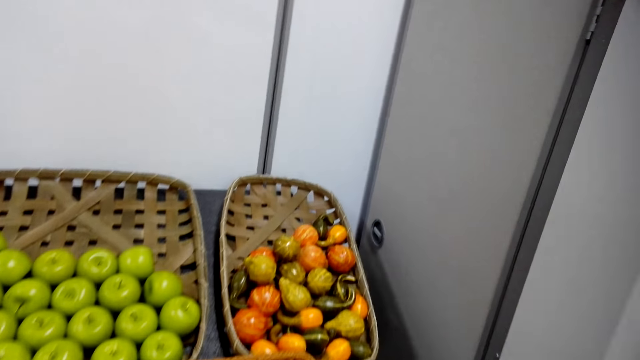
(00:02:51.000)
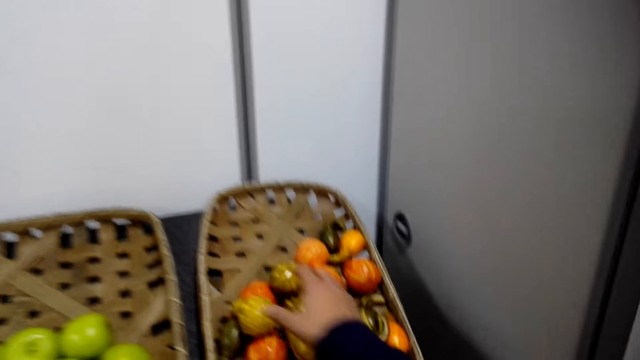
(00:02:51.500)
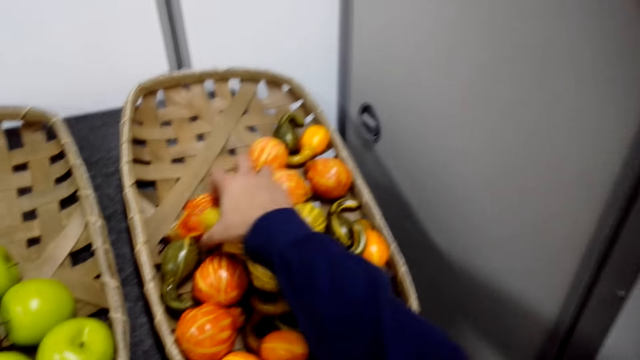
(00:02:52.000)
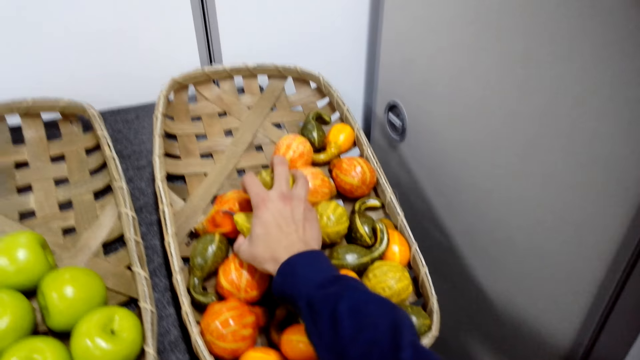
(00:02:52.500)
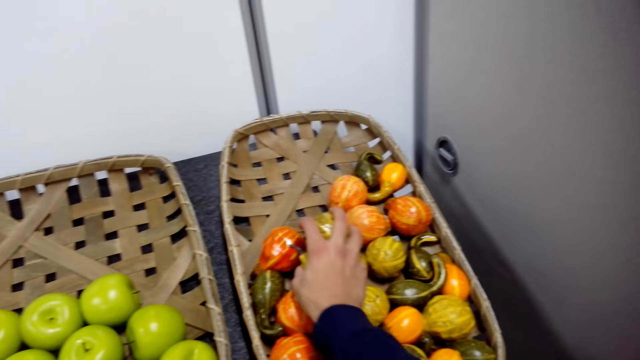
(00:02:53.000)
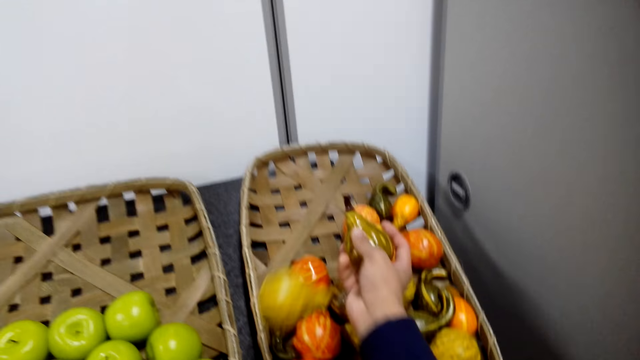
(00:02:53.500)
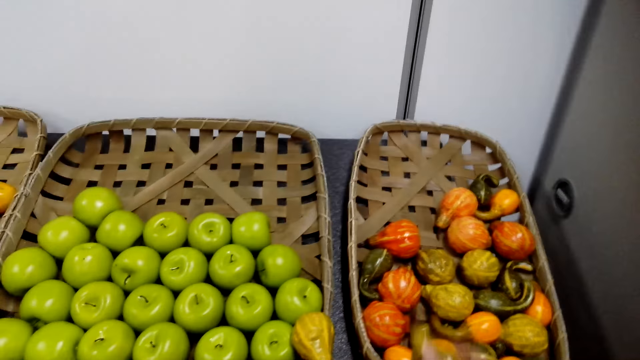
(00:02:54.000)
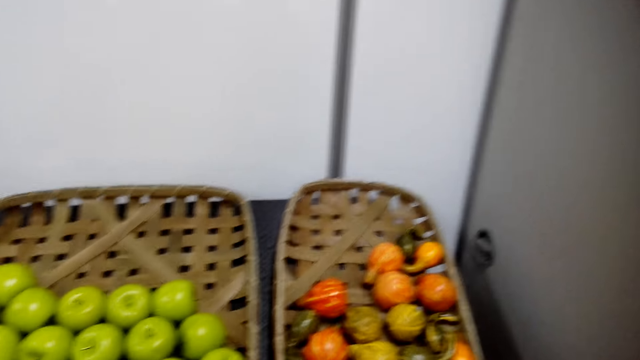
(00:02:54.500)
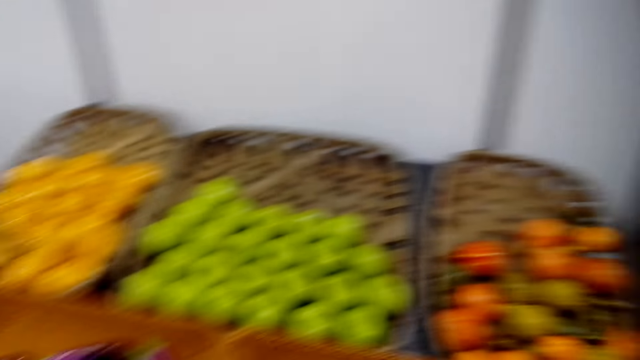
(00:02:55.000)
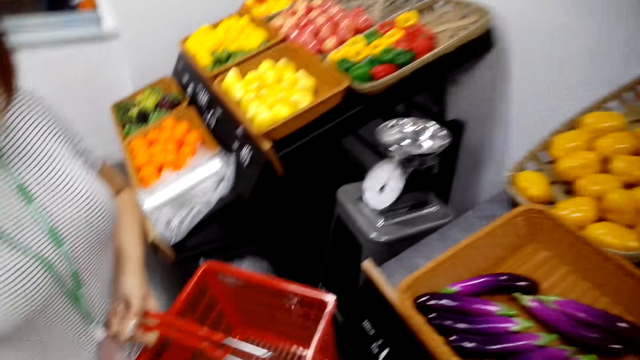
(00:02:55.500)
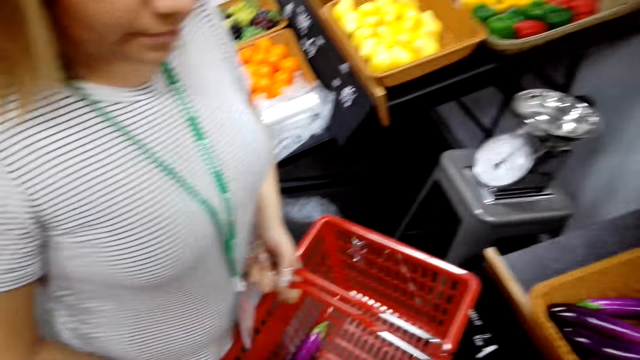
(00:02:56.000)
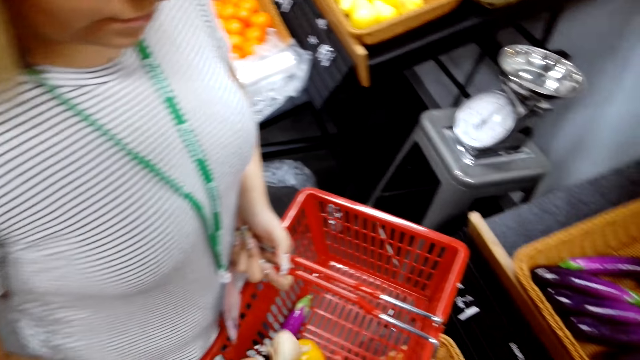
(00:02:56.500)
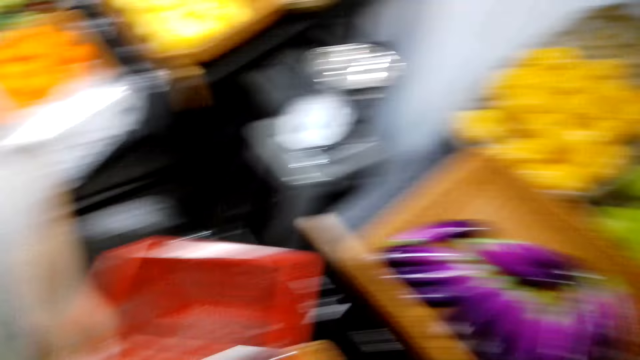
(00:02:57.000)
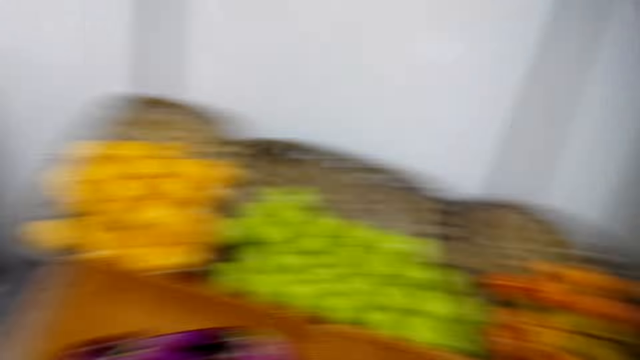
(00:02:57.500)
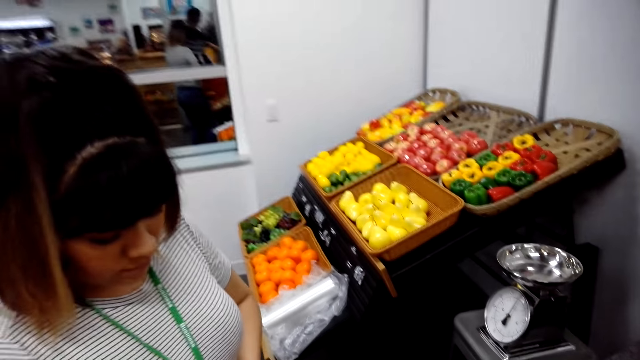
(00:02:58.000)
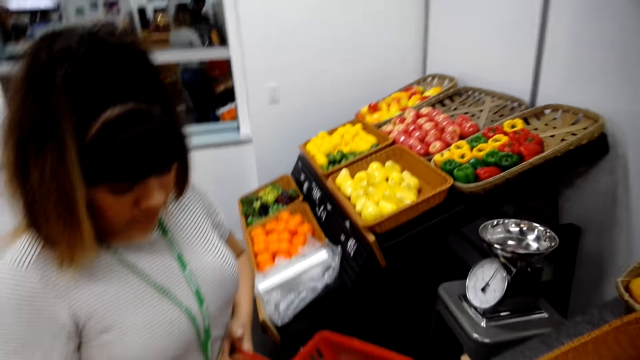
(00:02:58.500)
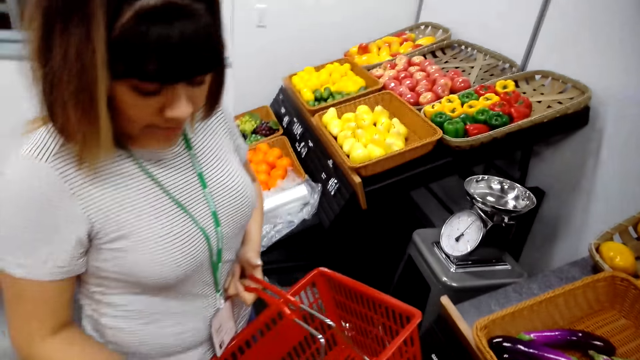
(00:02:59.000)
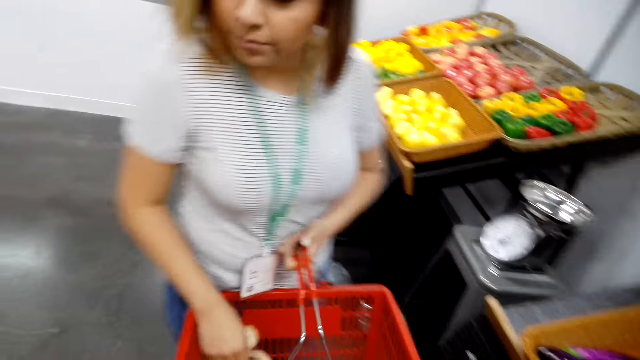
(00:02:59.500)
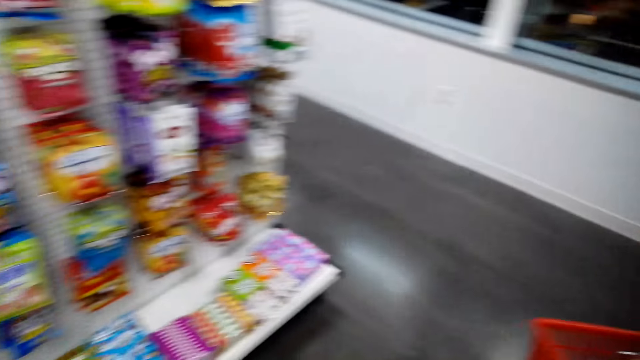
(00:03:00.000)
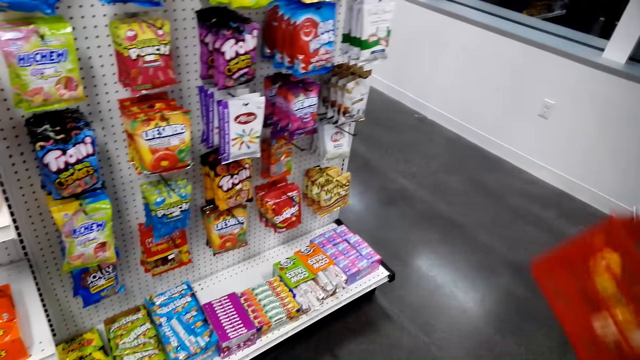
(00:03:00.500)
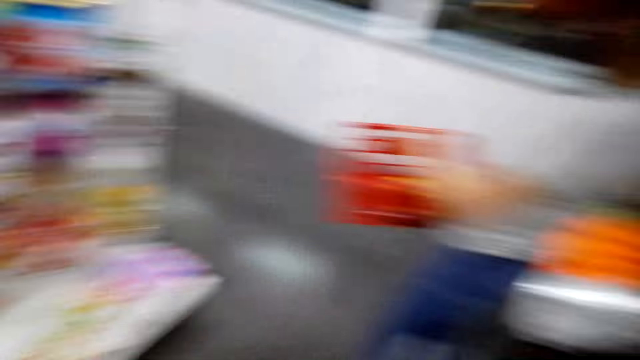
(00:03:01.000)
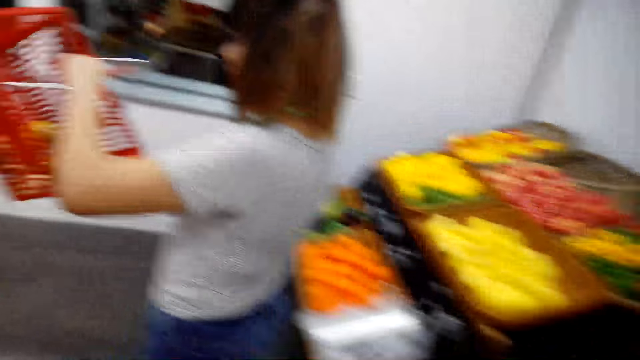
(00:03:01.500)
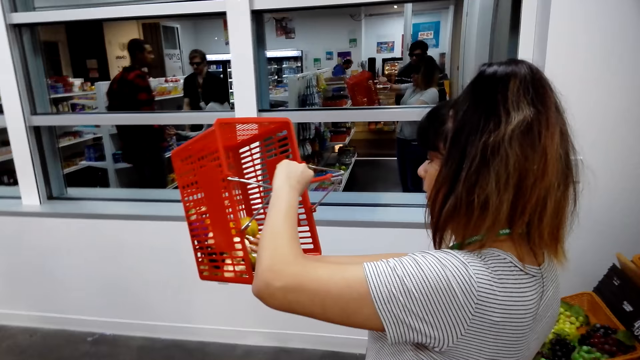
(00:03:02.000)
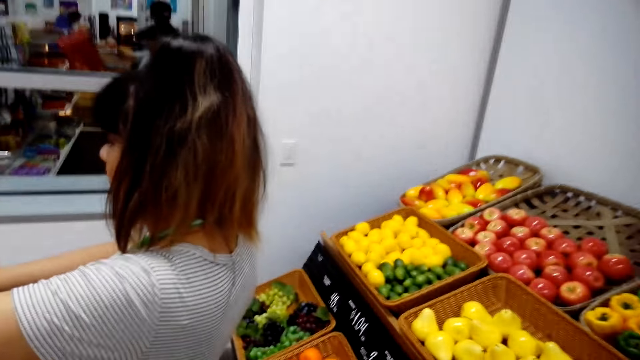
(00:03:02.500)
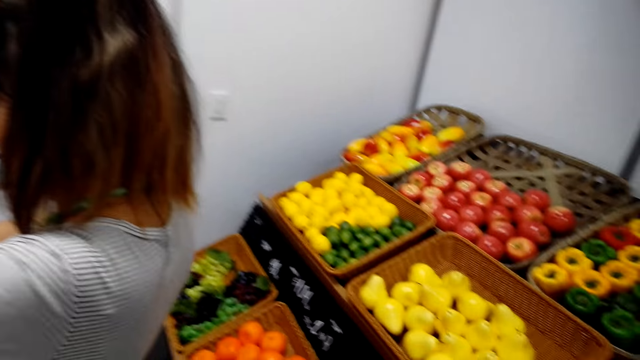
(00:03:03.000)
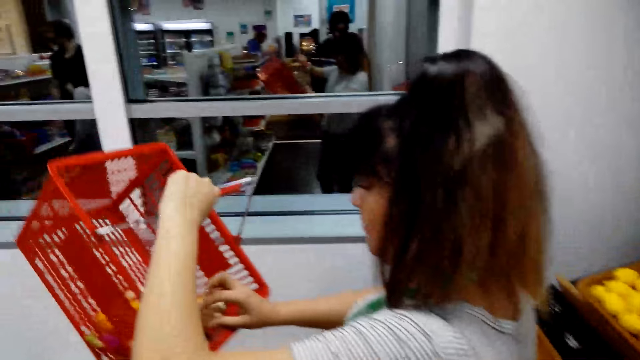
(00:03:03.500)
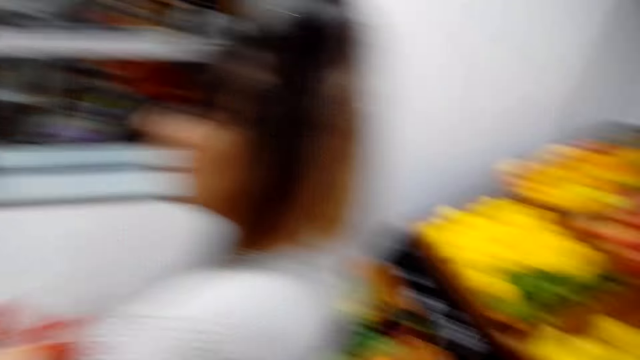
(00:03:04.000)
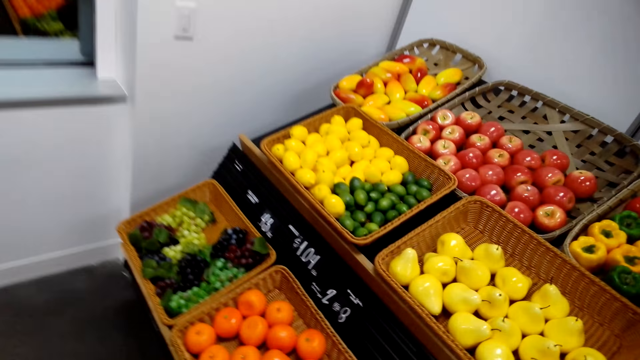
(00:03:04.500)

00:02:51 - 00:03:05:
The camera wearer stares at the apples. They pick the fruits. They put the pepper in the basket. They stare at a lady. The lady walks in the supermarket and carries the basket with both hands. The camera wearer stares at the lady.

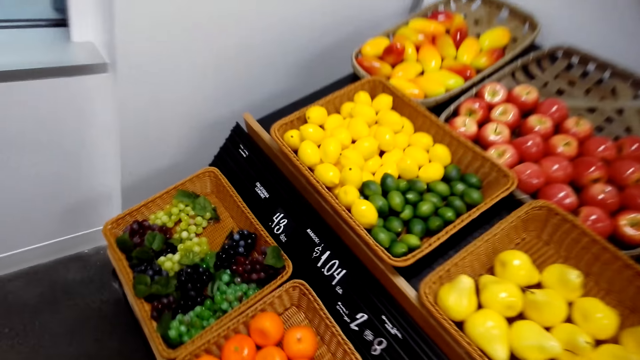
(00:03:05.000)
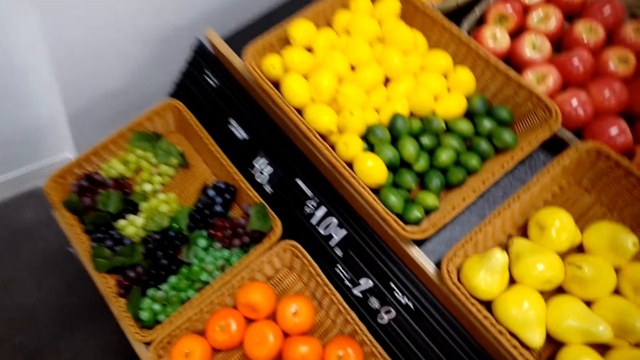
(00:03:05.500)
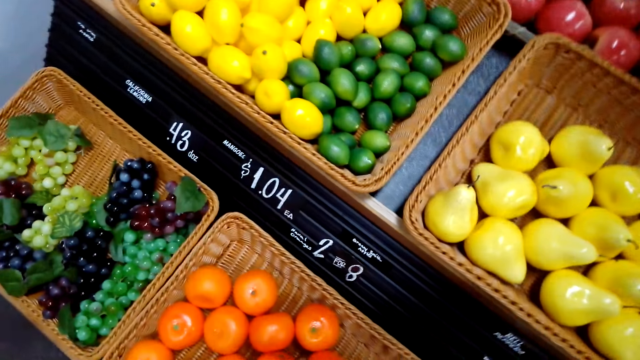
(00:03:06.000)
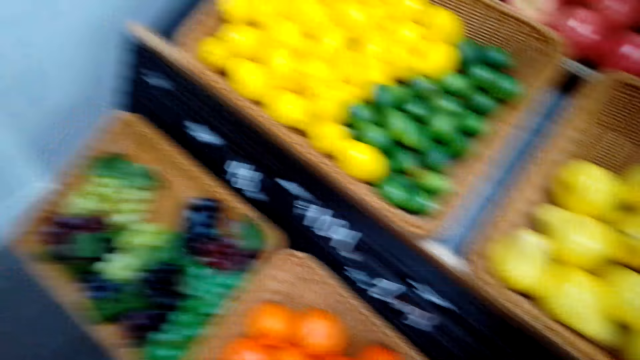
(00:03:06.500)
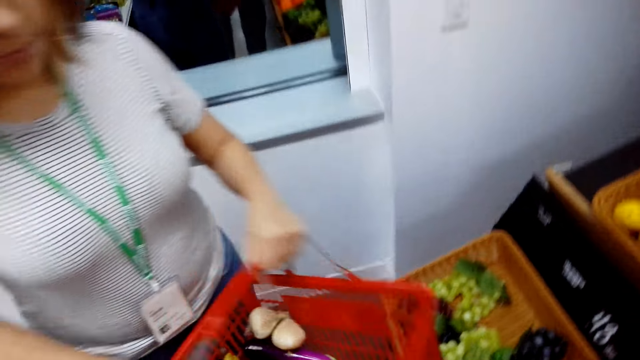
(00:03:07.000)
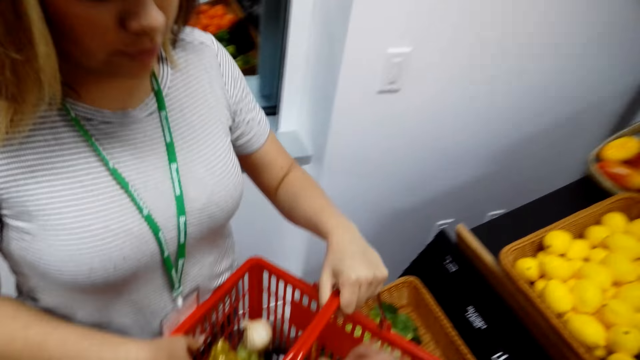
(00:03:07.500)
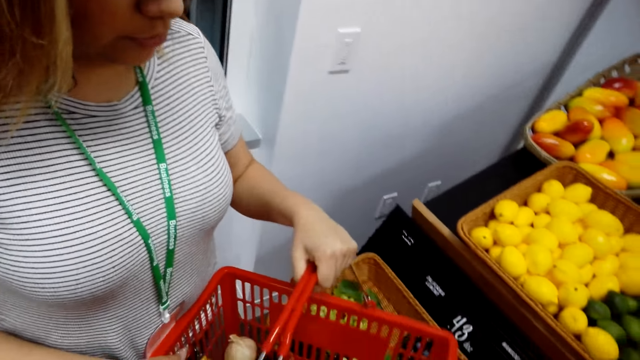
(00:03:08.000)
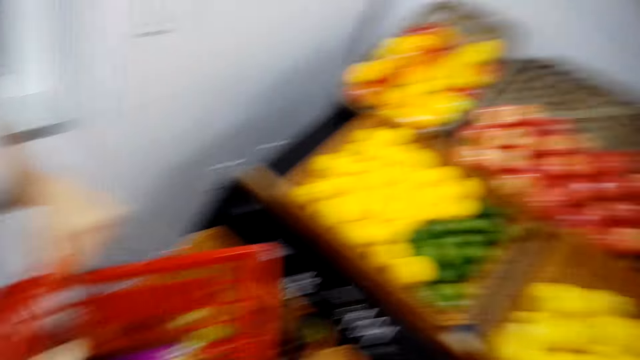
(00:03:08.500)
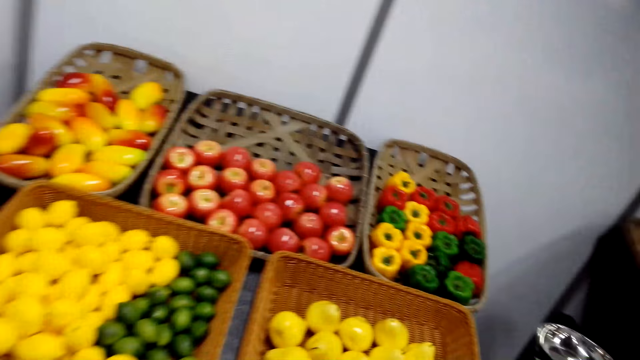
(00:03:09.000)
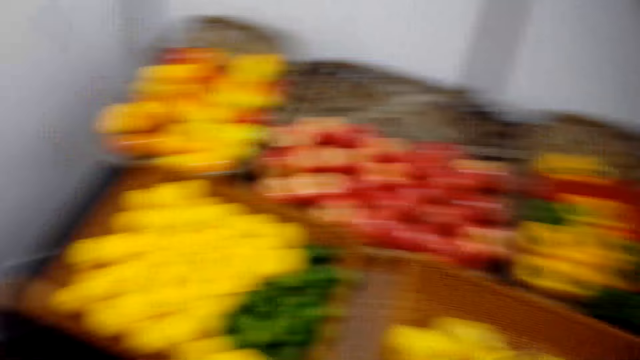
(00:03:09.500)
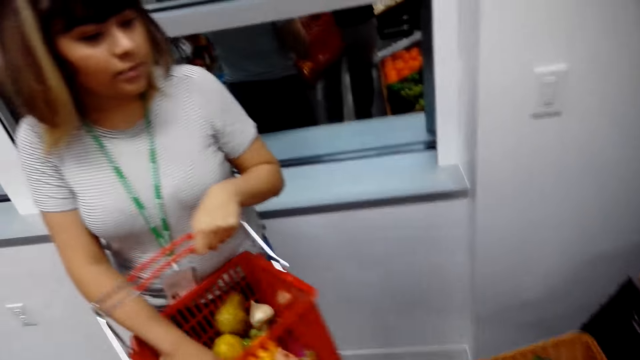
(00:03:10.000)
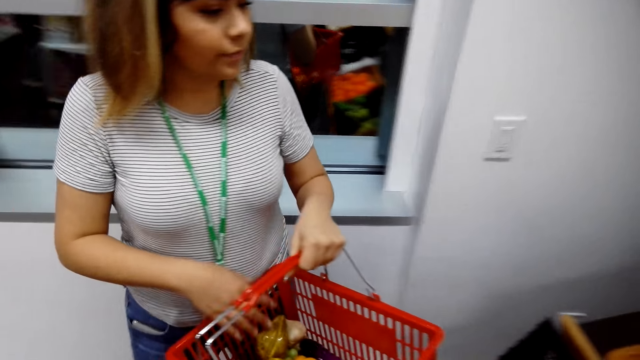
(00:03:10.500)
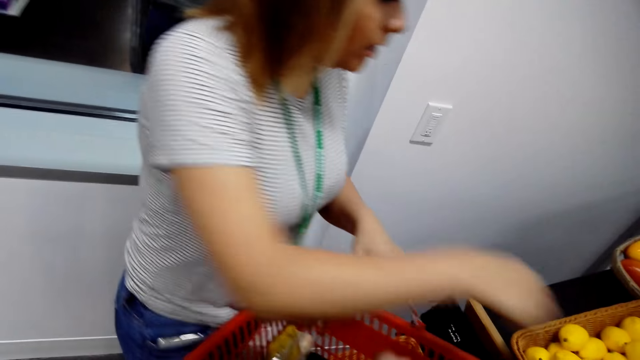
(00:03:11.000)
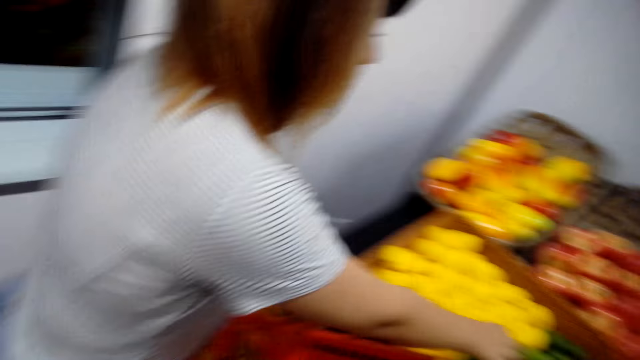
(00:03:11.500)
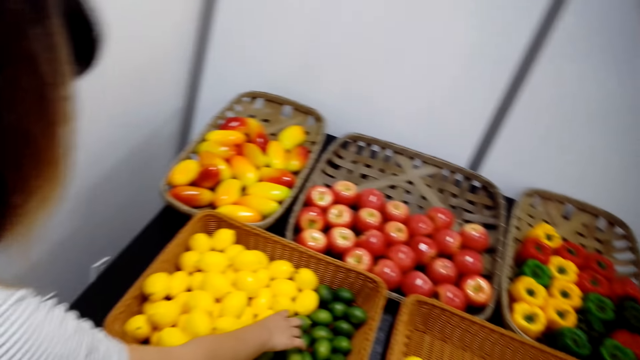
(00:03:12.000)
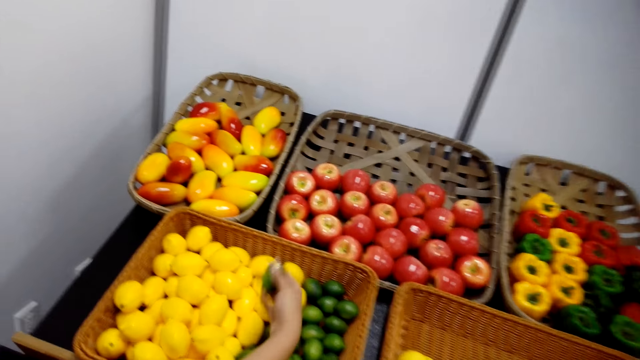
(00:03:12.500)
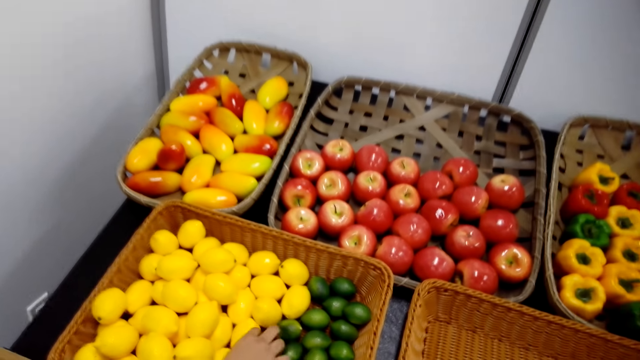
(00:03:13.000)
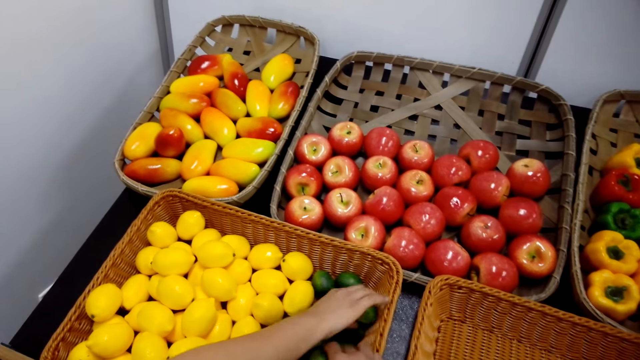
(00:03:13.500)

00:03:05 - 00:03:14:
The camera wearer picks the oranges with the right hand. They put the oranges in the basket. They stare at a lady. The lady picks lemons with the right hand.
